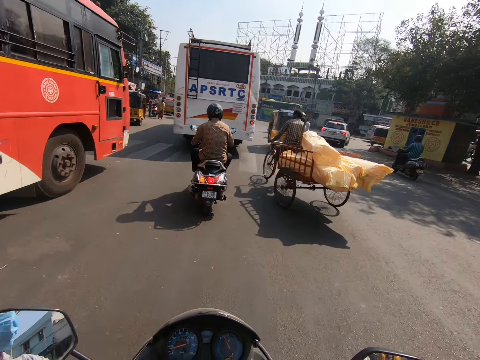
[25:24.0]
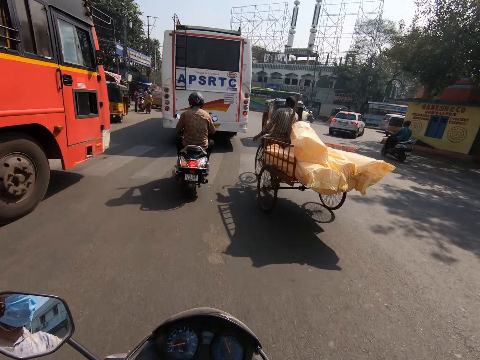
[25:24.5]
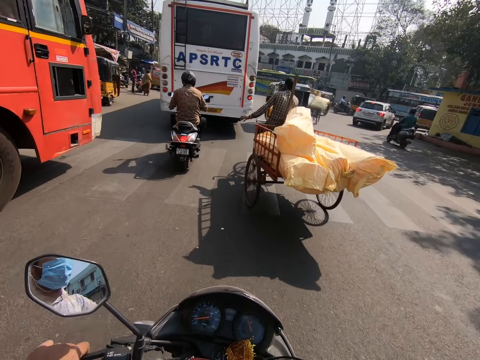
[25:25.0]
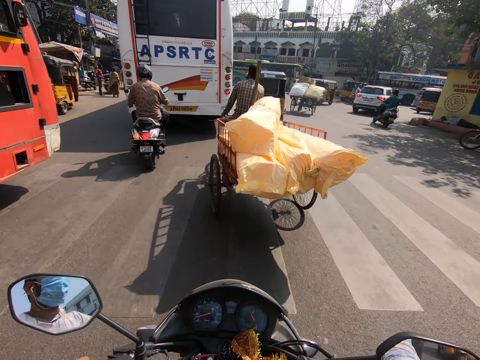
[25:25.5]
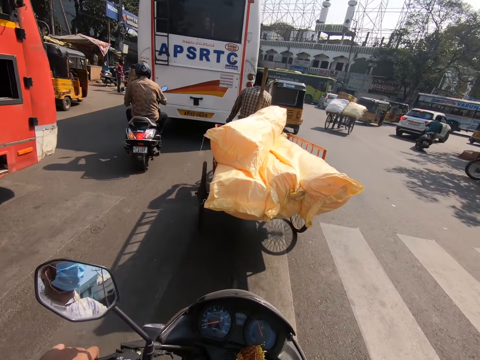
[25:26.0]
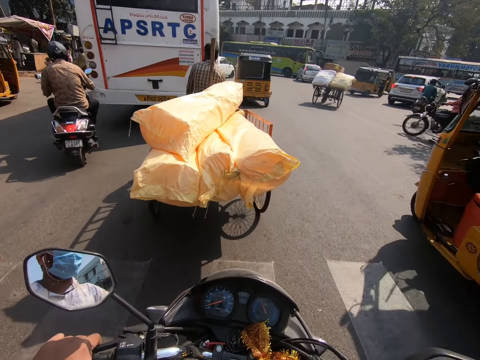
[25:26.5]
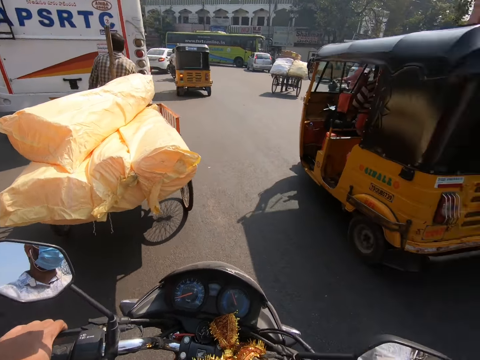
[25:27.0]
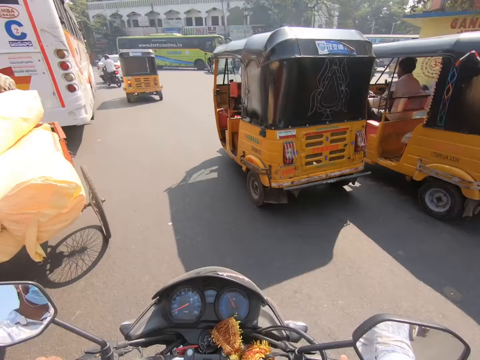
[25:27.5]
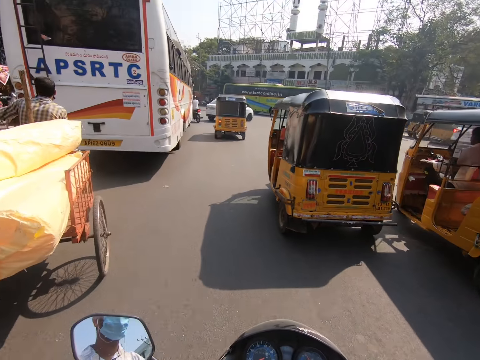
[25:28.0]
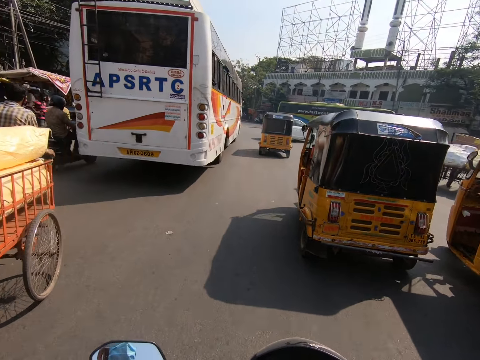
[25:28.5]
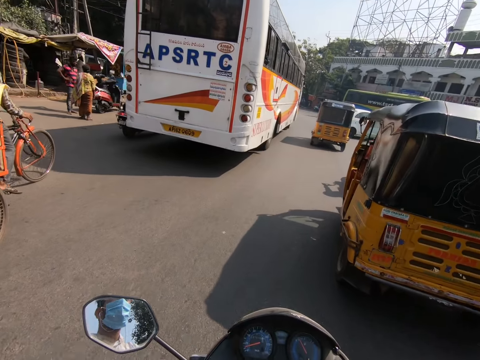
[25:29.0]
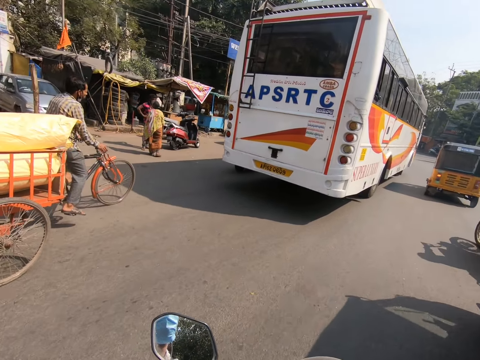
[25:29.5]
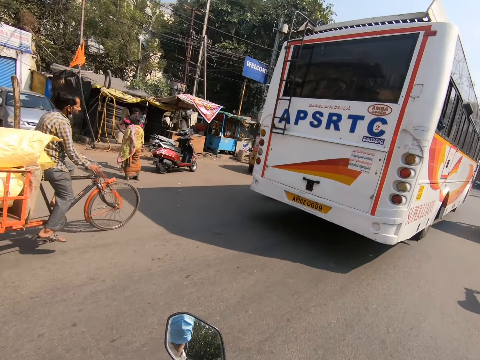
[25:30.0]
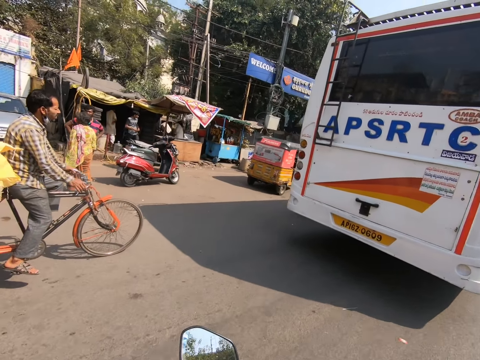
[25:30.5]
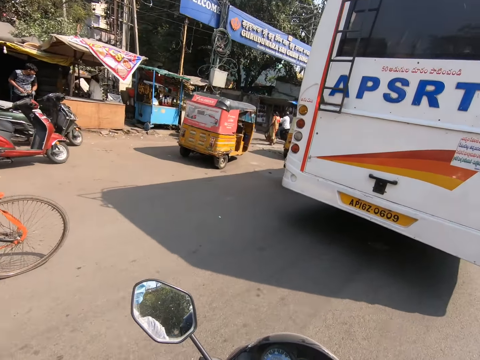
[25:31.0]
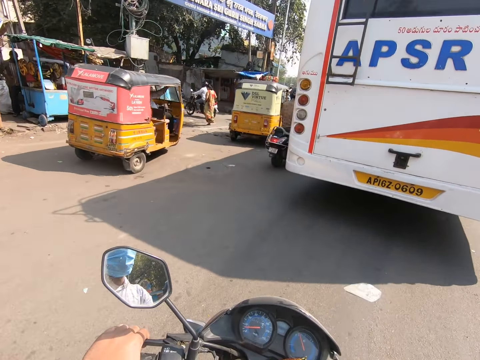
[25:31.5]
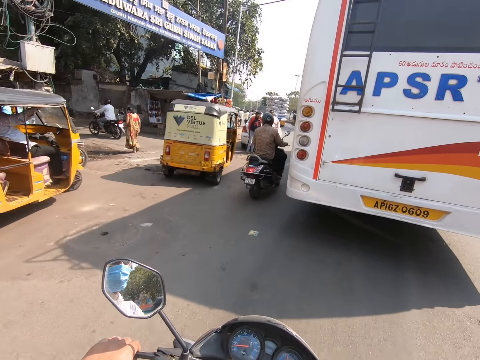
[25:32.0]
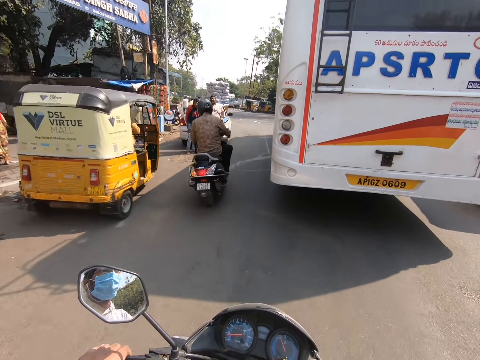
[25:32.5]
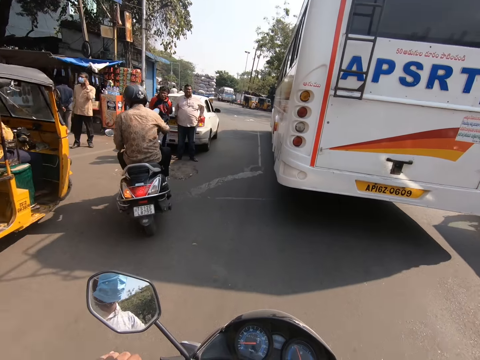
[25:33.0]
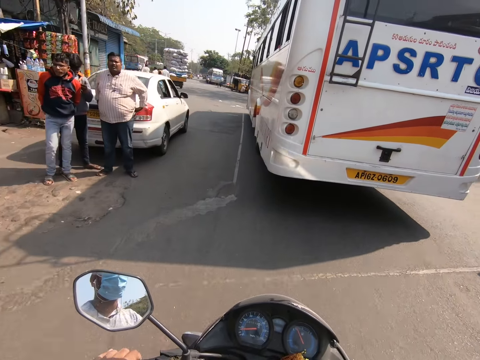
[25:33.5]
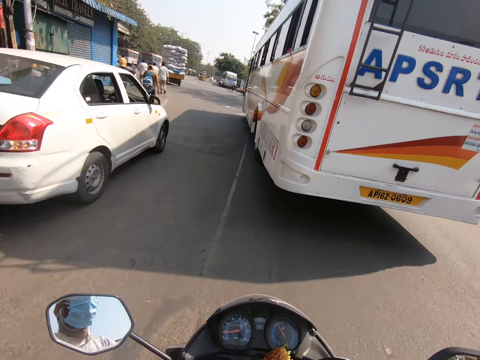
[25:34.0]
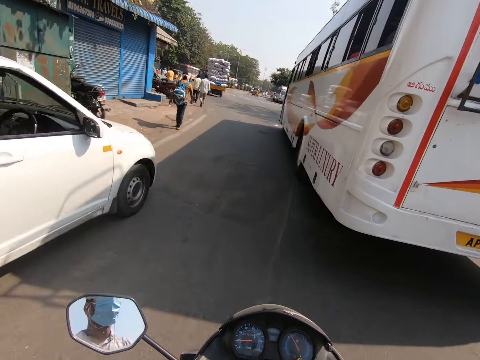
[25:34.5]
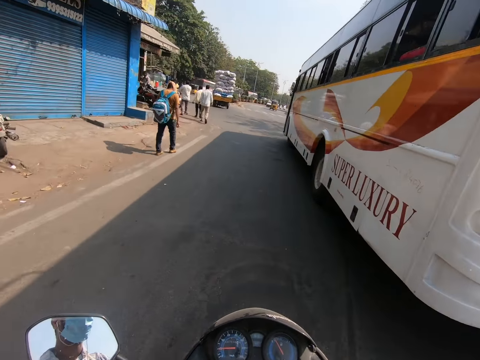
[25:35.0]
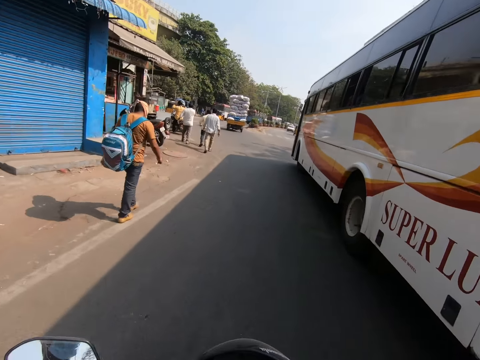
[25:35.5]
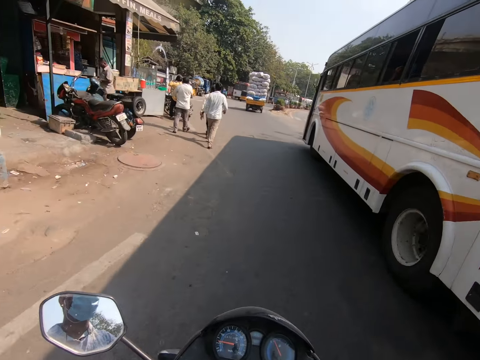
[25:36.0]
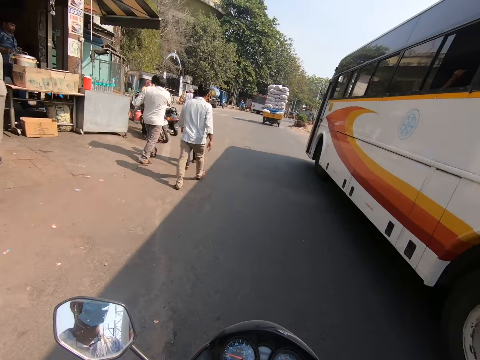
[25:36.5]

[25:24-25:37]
The camera wearer rides past a tricycle. A man rides a freight bicycle on the road. The camera wearer rides past the man on the freight bicycle.

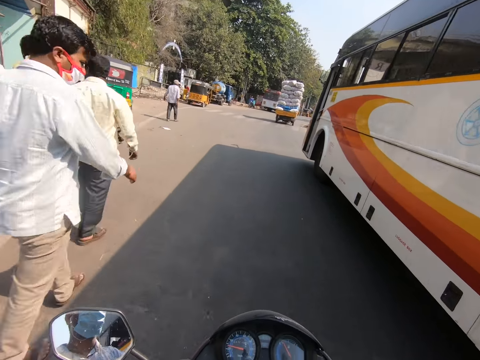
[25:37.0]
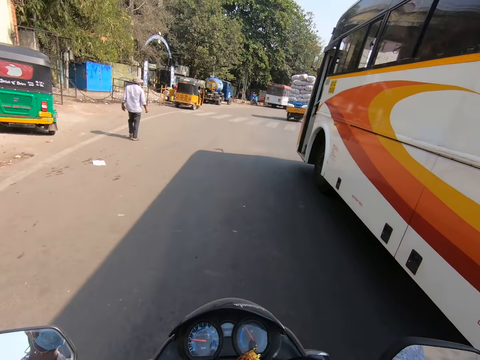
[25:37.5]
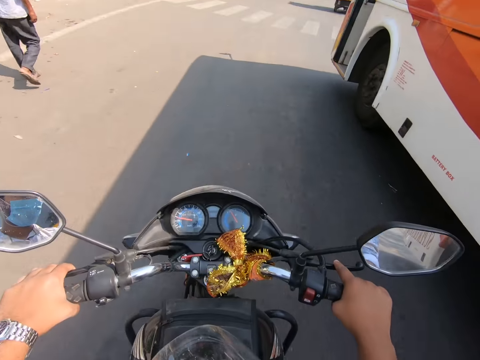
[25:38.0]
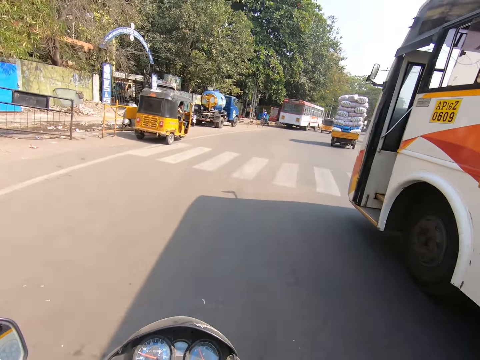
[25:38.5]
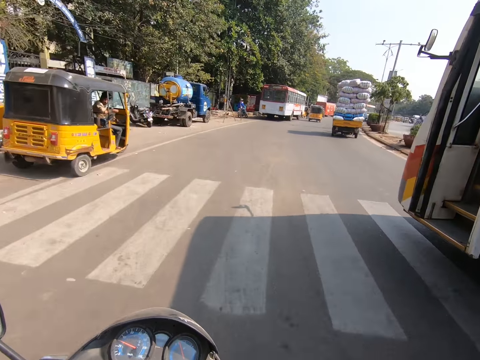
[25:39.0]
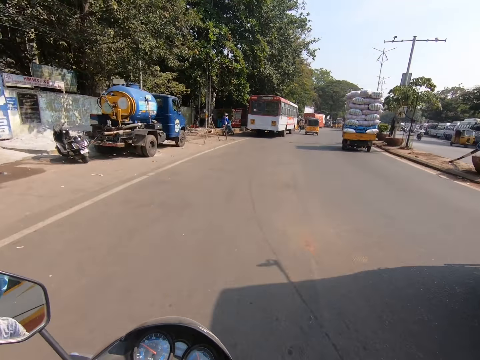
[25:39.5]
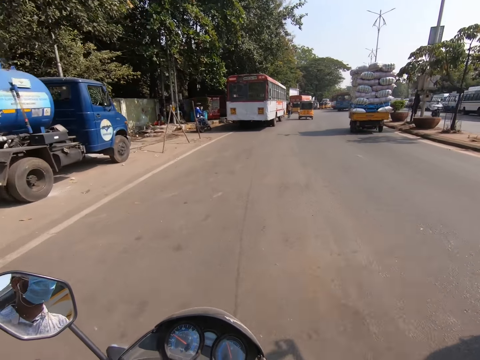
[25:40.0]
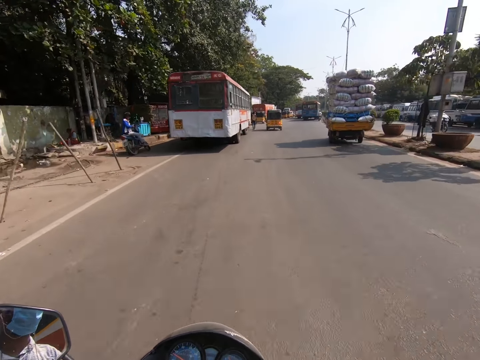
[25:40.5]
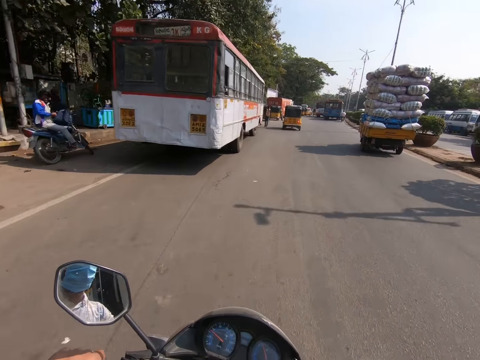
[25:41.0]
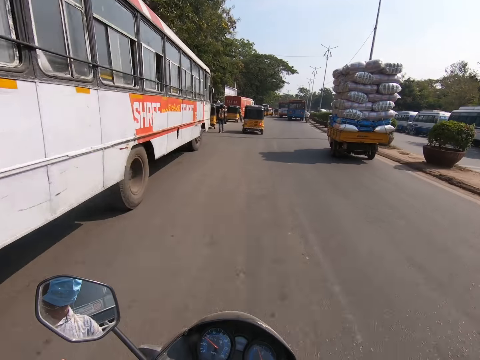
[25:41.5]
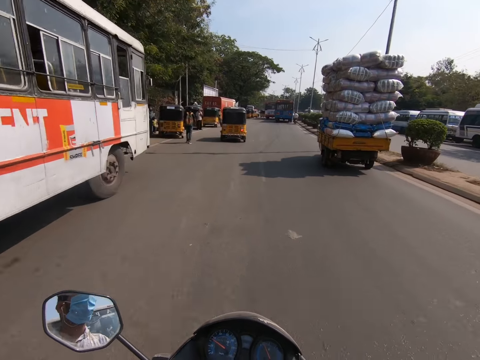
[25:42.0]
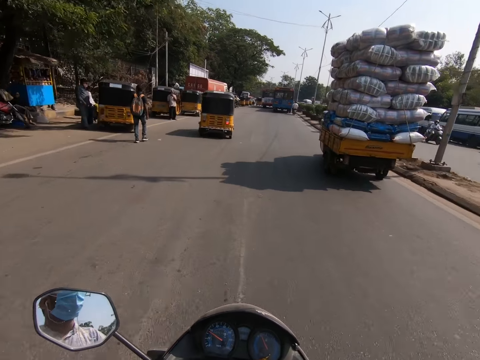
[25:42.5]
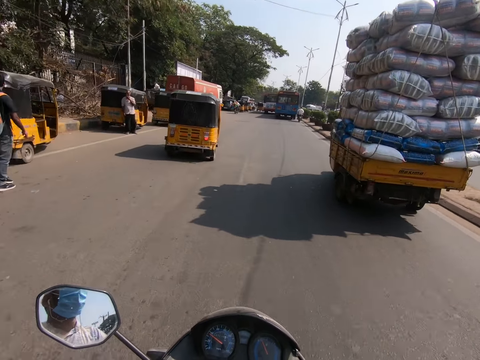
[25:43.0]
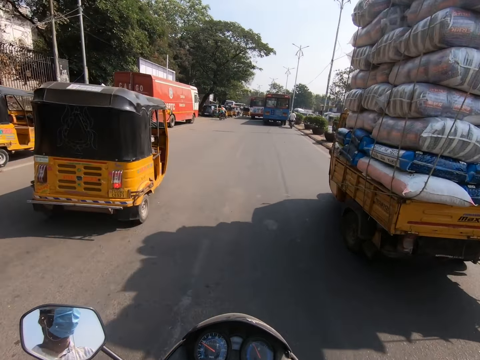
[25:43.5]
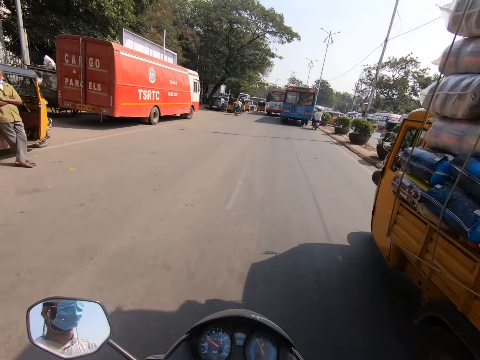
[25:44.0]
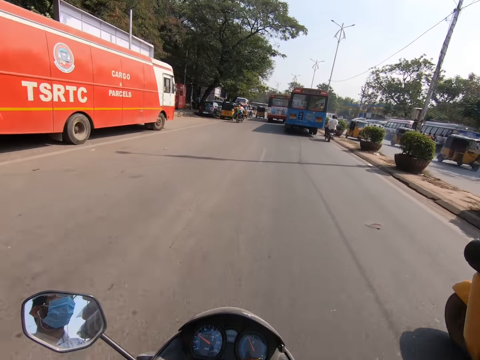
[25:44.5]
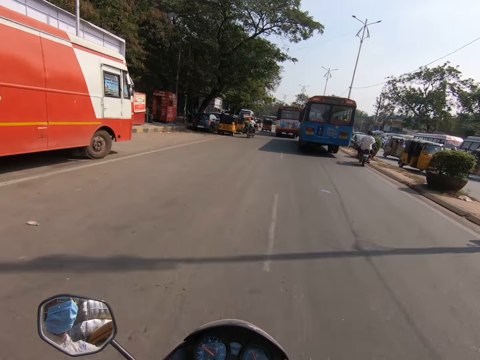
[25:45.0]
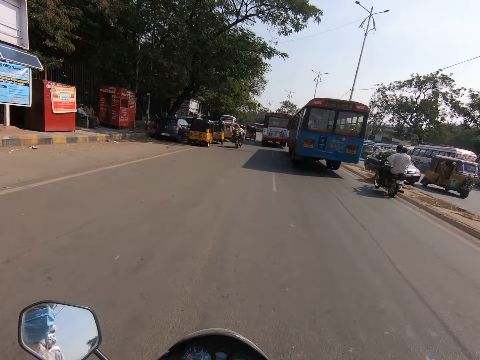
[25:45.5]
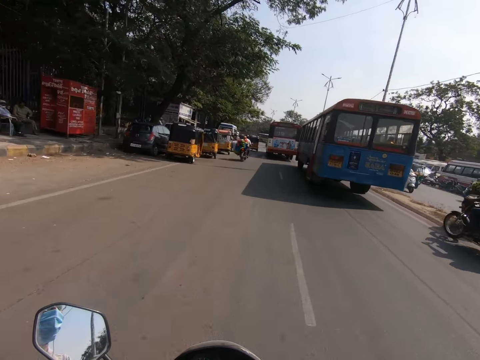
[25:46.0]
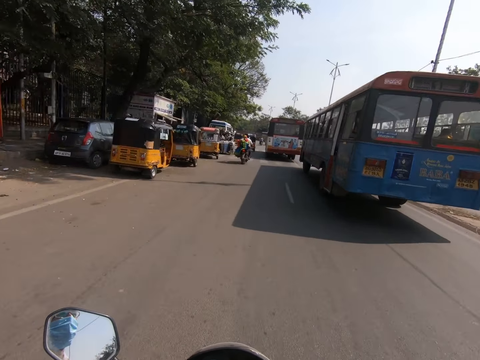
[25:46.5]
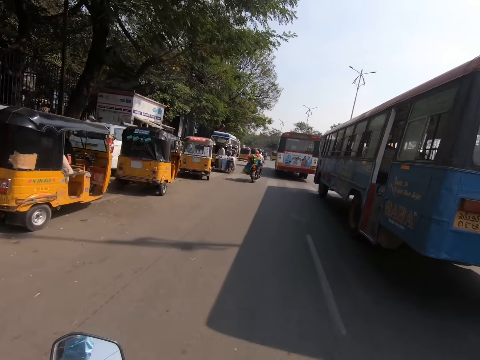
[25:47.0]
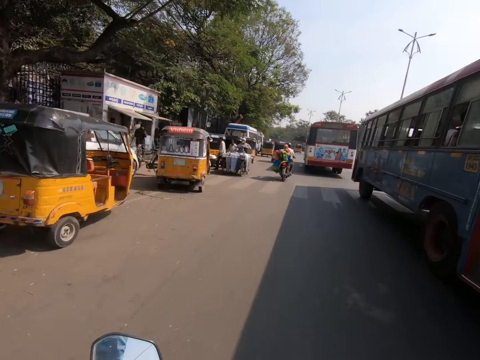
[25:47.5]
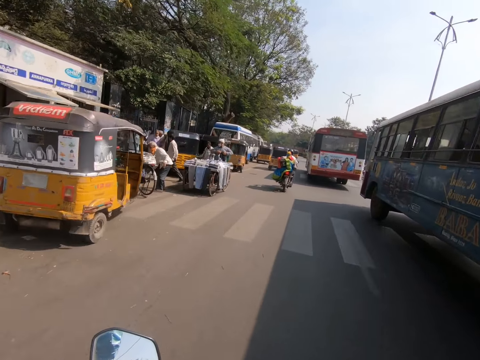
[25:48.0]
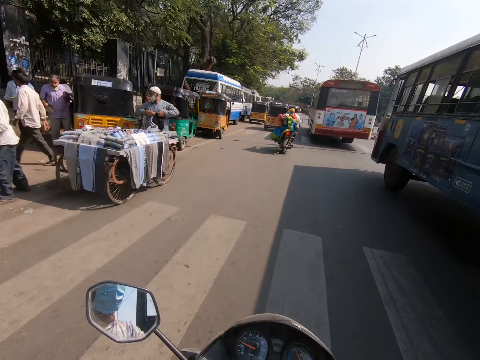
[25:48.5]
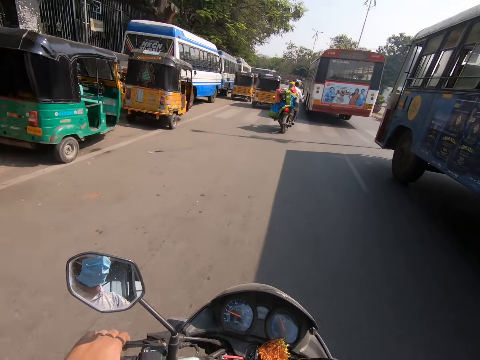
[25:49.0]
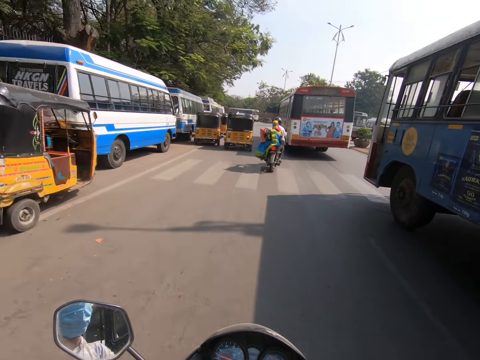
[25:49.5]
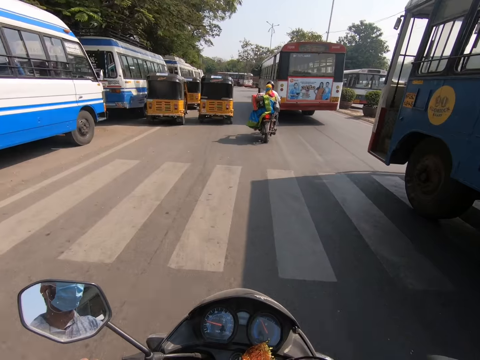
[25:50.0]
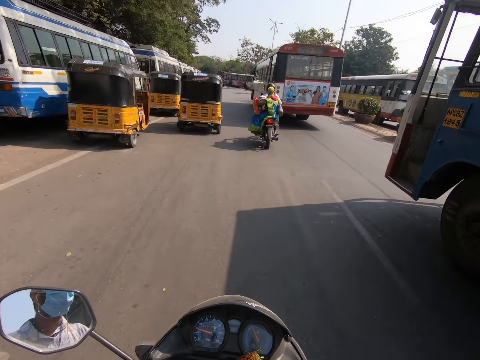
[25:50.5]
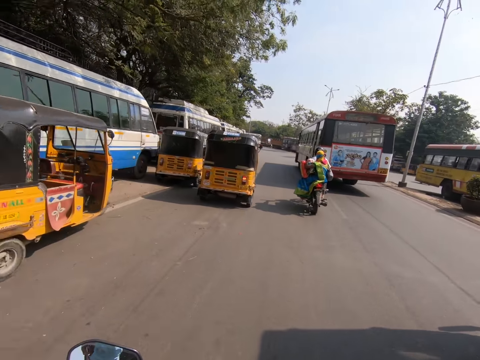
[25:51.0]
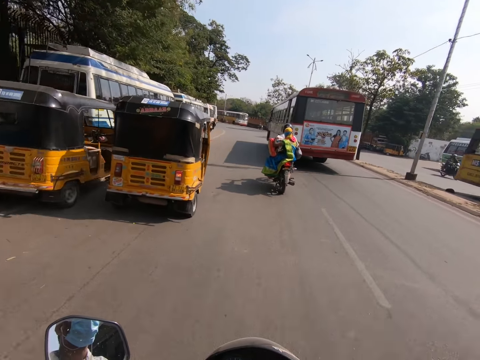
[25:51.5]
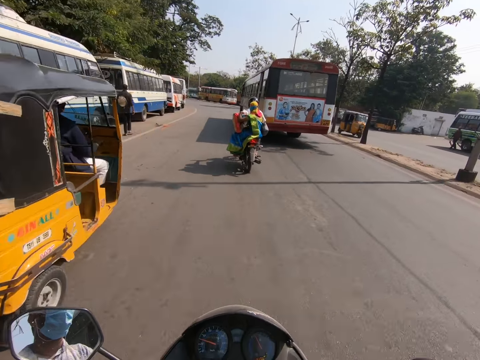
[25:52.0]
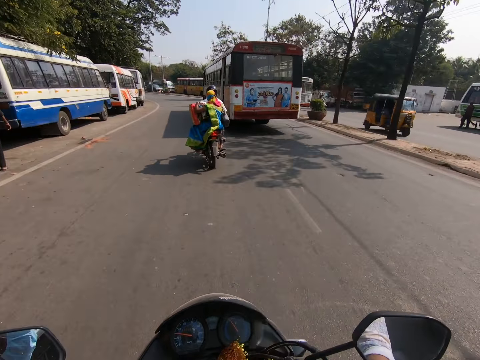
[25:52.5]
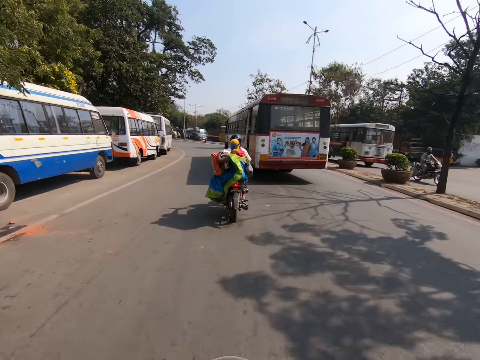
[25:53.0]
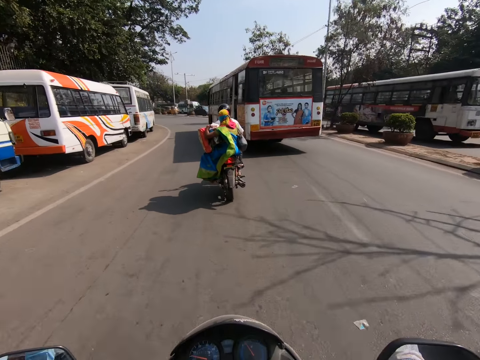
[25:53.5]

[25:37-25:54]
The camera wearer rides past a bus on the road. They ride past a truck on the road. A man holds a gown on a freight bicycle on the road with both hands. The camera wearer rides past a bus on the road.
